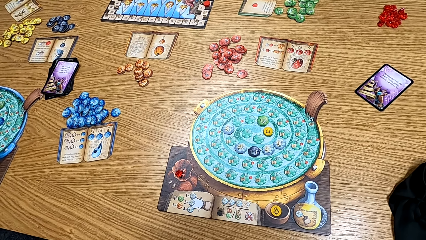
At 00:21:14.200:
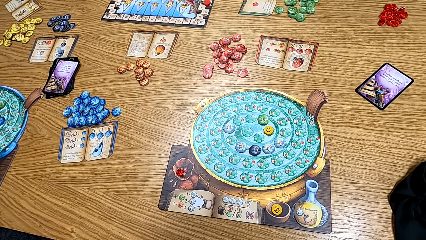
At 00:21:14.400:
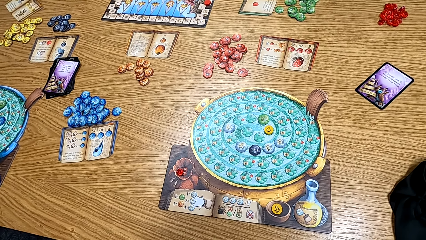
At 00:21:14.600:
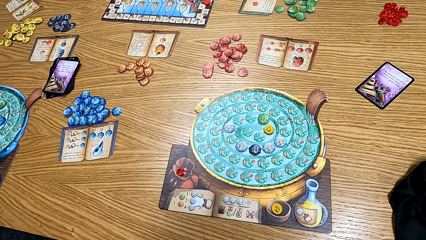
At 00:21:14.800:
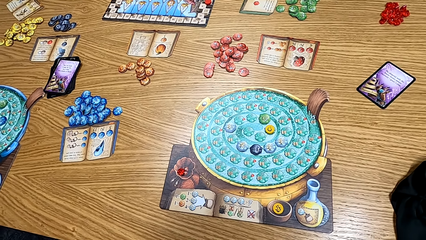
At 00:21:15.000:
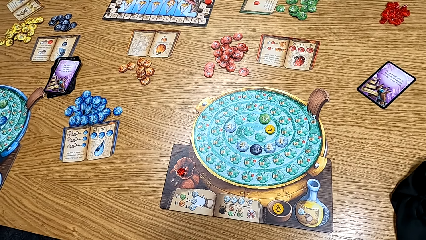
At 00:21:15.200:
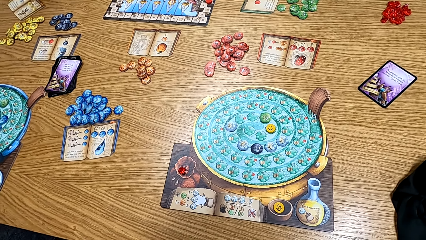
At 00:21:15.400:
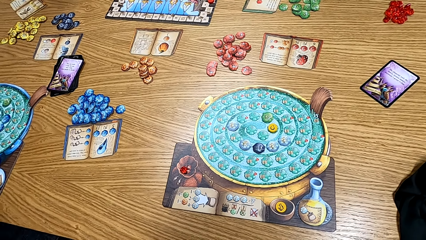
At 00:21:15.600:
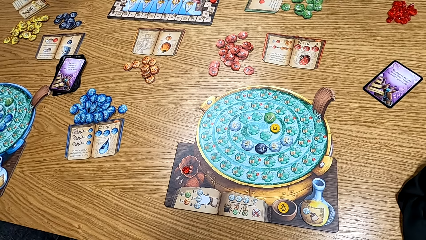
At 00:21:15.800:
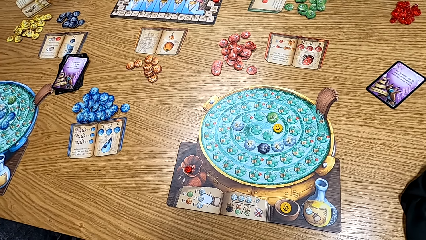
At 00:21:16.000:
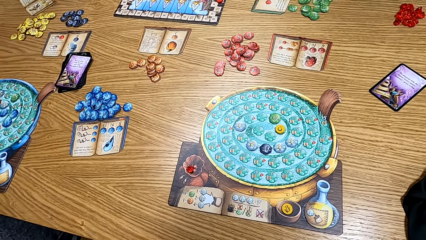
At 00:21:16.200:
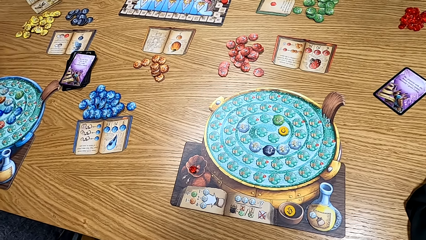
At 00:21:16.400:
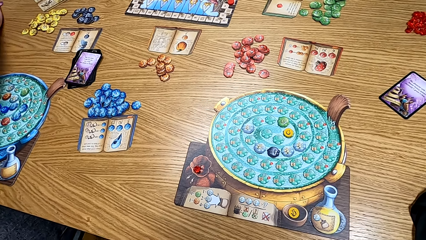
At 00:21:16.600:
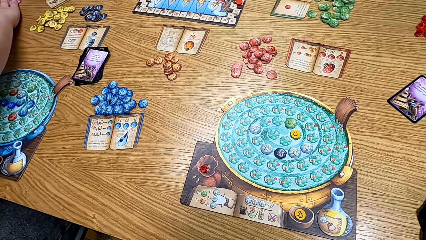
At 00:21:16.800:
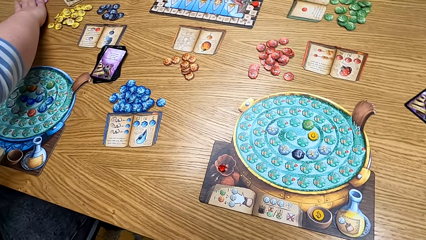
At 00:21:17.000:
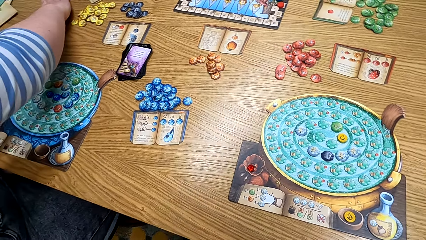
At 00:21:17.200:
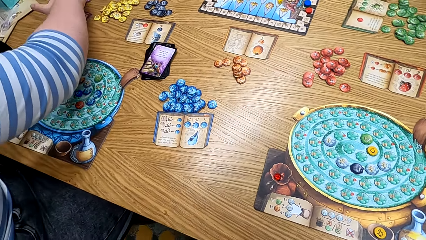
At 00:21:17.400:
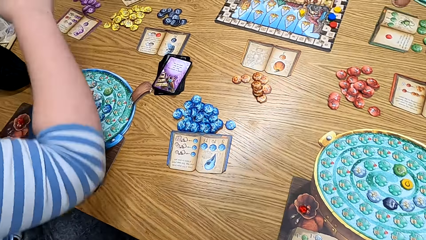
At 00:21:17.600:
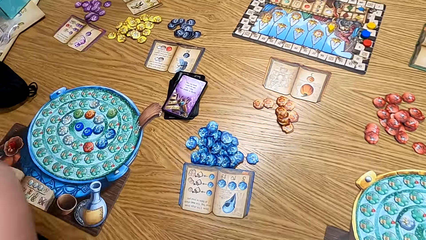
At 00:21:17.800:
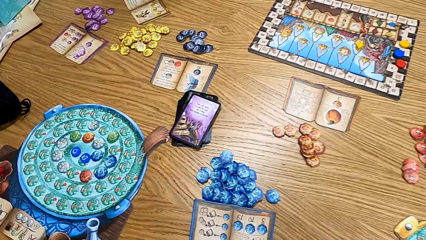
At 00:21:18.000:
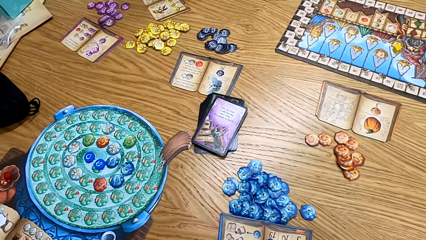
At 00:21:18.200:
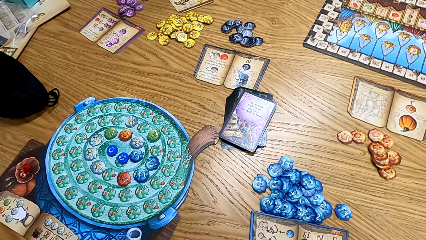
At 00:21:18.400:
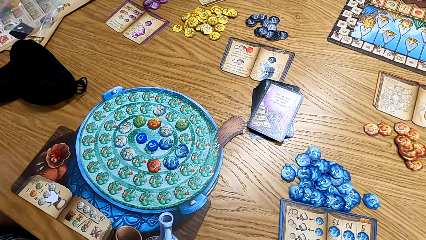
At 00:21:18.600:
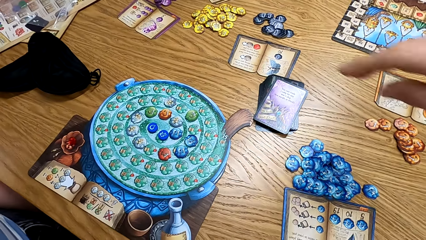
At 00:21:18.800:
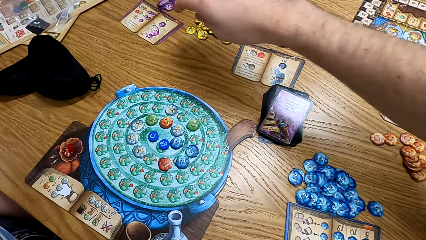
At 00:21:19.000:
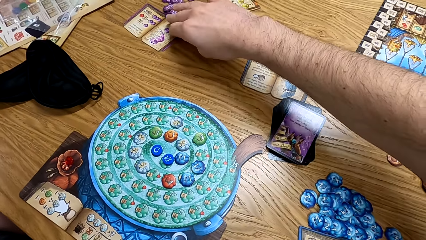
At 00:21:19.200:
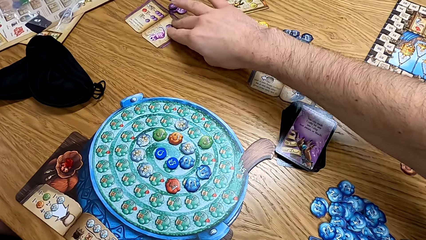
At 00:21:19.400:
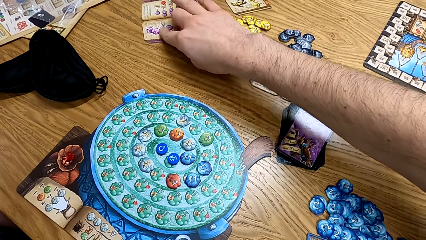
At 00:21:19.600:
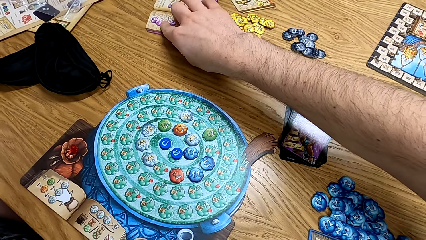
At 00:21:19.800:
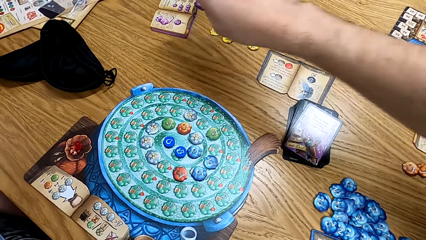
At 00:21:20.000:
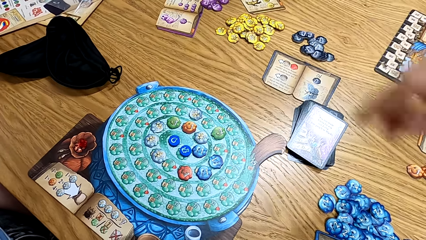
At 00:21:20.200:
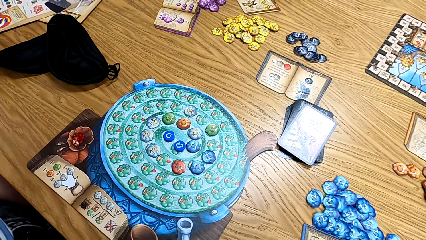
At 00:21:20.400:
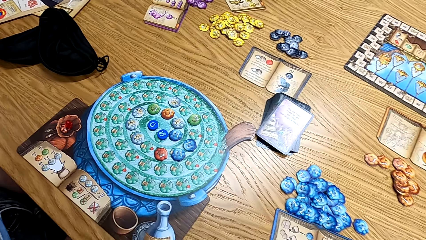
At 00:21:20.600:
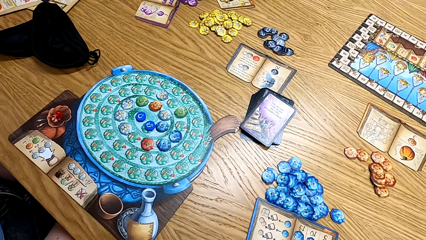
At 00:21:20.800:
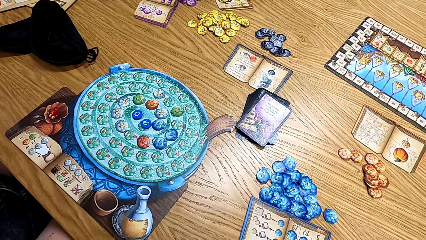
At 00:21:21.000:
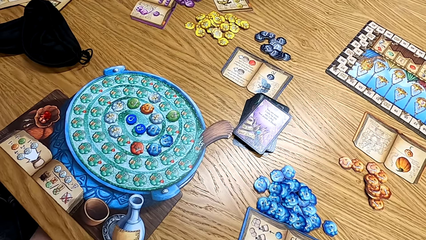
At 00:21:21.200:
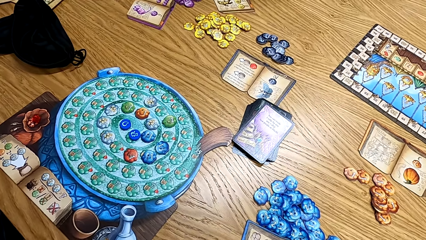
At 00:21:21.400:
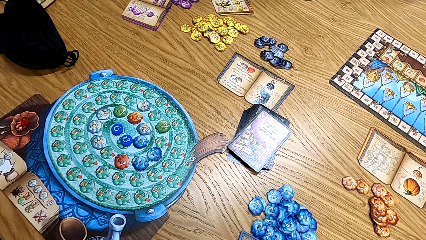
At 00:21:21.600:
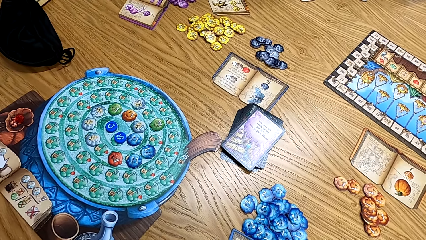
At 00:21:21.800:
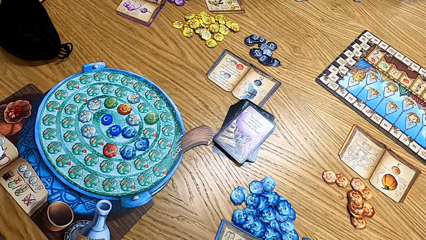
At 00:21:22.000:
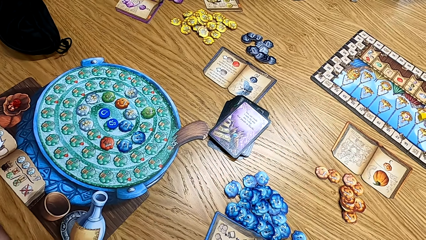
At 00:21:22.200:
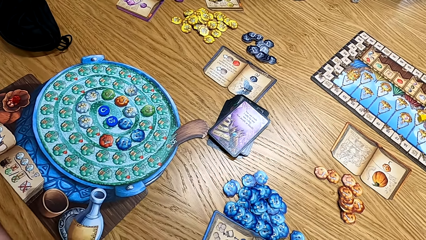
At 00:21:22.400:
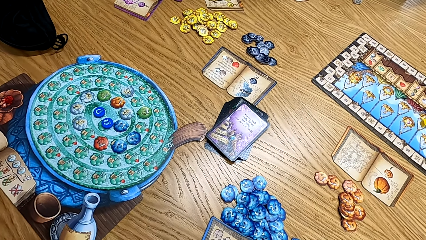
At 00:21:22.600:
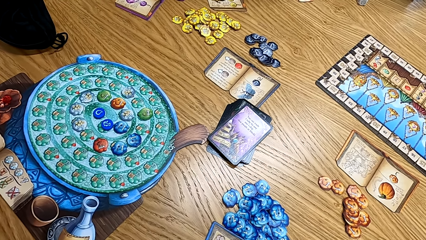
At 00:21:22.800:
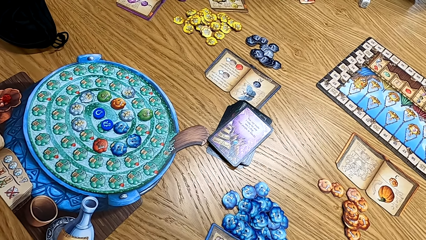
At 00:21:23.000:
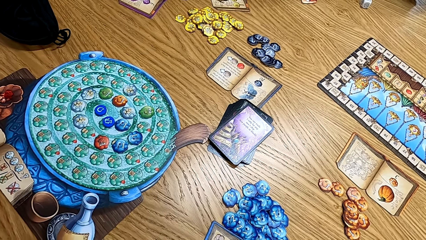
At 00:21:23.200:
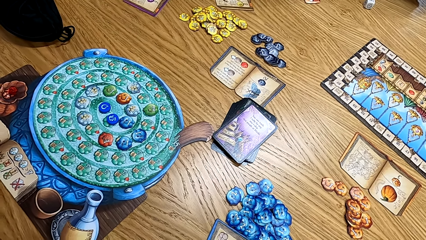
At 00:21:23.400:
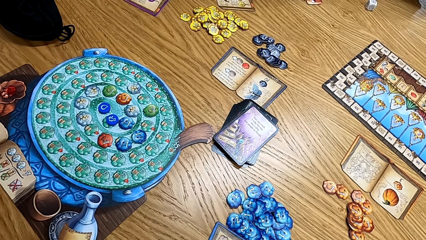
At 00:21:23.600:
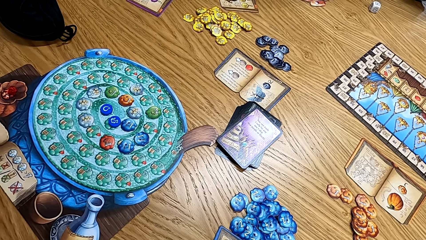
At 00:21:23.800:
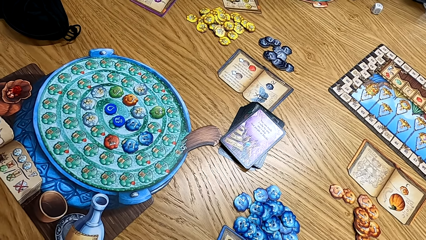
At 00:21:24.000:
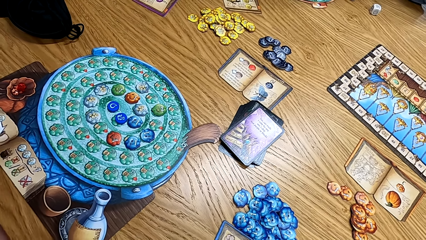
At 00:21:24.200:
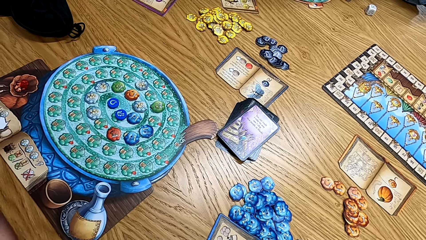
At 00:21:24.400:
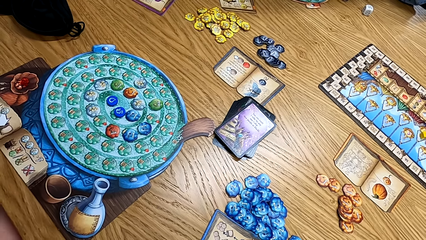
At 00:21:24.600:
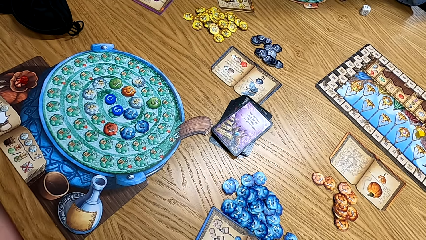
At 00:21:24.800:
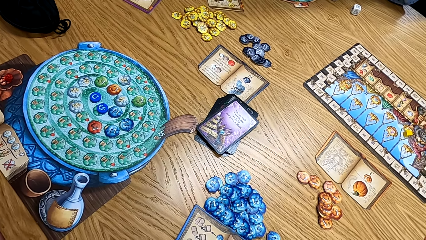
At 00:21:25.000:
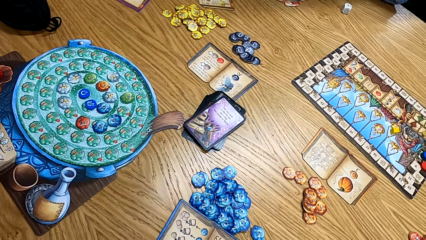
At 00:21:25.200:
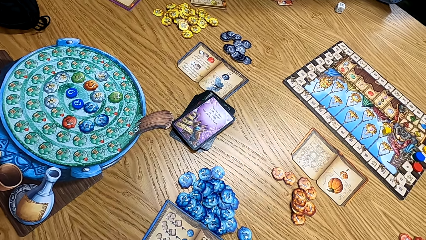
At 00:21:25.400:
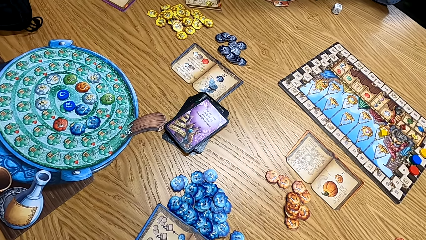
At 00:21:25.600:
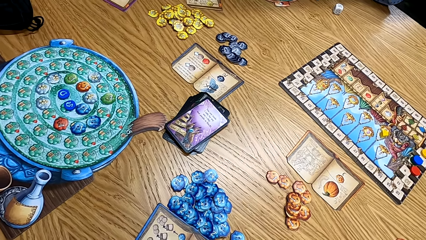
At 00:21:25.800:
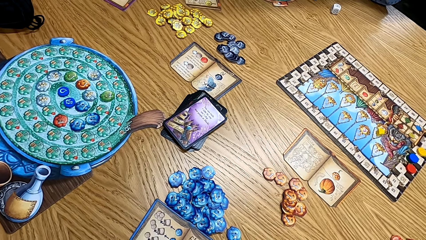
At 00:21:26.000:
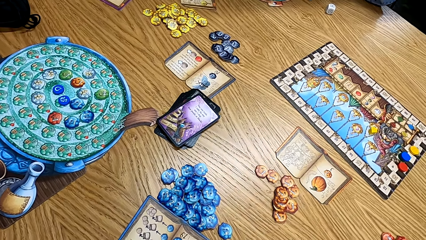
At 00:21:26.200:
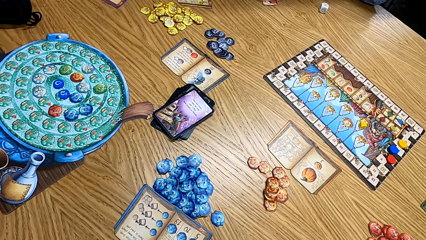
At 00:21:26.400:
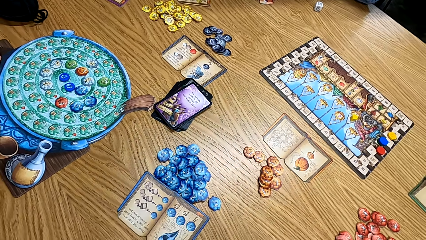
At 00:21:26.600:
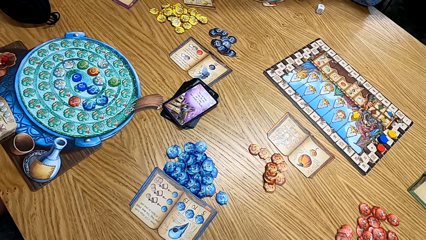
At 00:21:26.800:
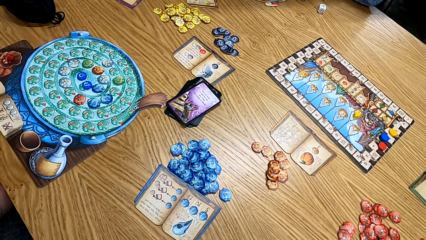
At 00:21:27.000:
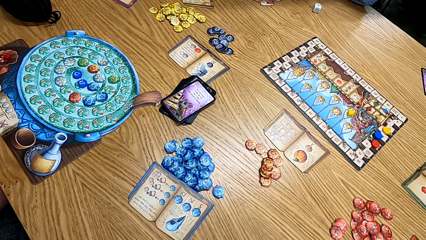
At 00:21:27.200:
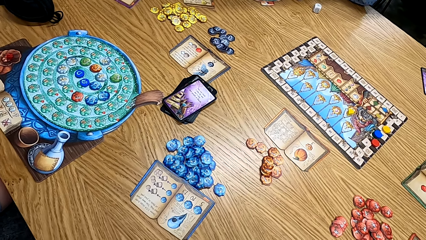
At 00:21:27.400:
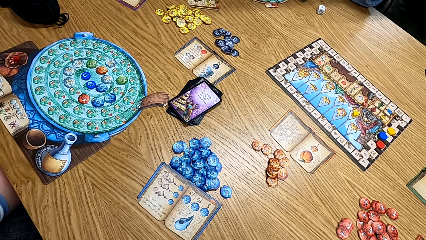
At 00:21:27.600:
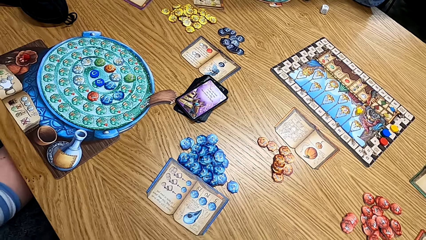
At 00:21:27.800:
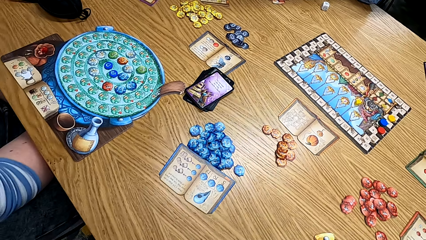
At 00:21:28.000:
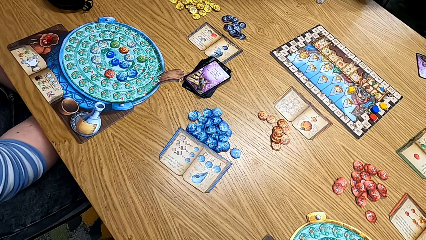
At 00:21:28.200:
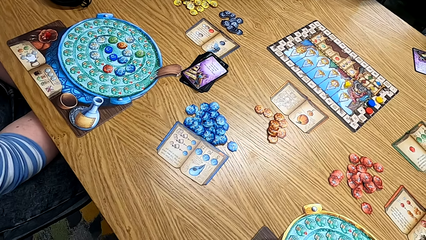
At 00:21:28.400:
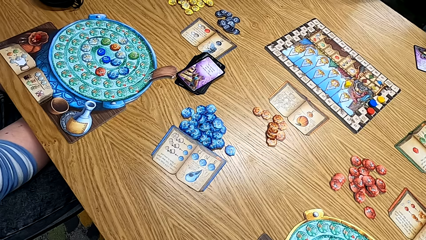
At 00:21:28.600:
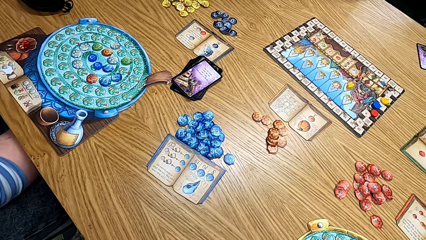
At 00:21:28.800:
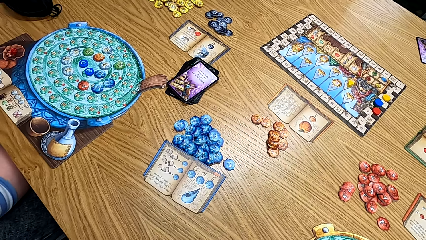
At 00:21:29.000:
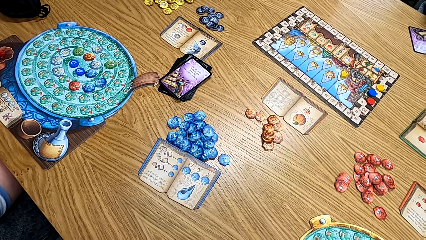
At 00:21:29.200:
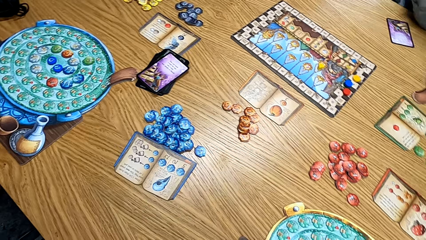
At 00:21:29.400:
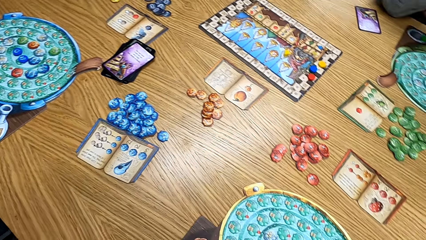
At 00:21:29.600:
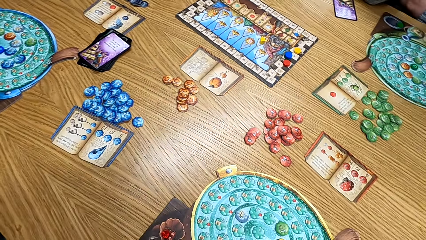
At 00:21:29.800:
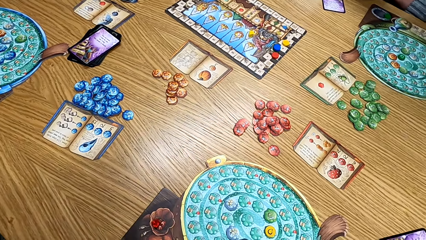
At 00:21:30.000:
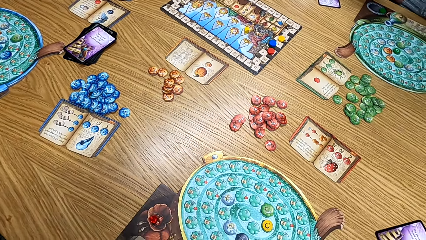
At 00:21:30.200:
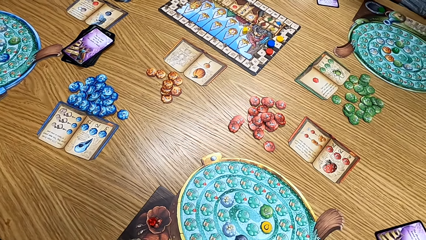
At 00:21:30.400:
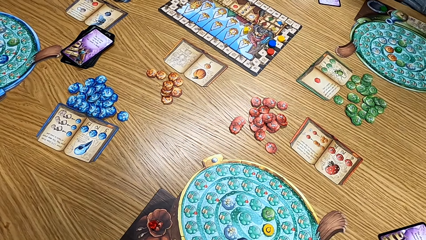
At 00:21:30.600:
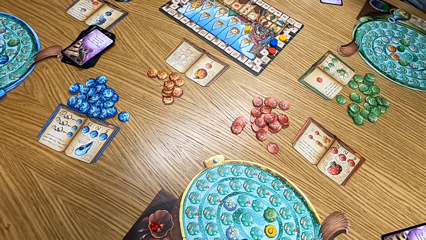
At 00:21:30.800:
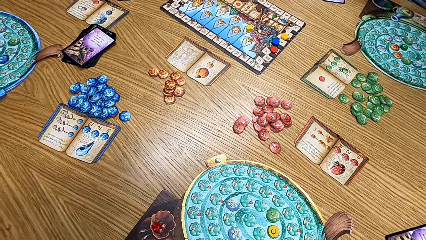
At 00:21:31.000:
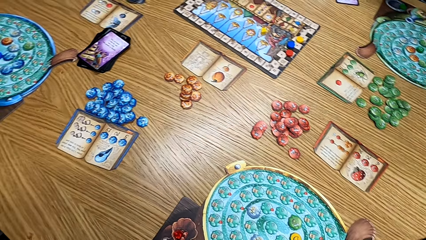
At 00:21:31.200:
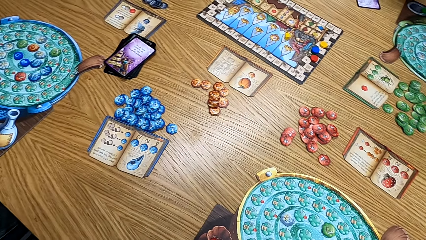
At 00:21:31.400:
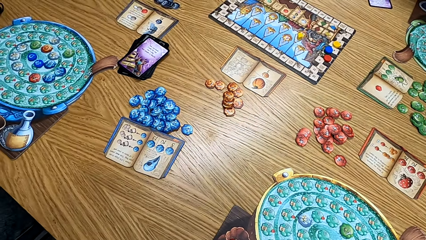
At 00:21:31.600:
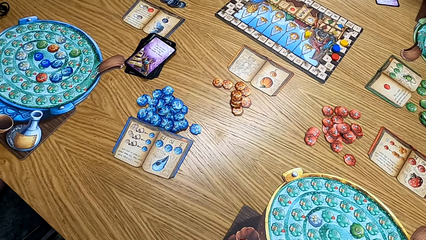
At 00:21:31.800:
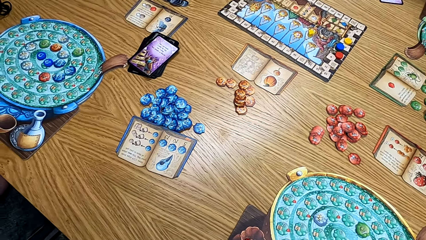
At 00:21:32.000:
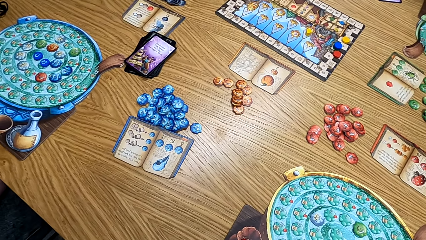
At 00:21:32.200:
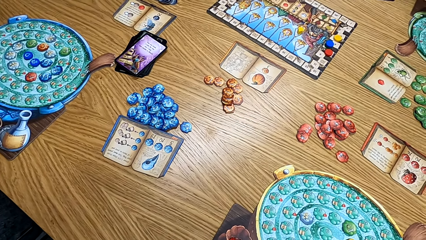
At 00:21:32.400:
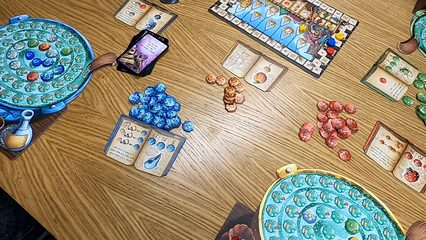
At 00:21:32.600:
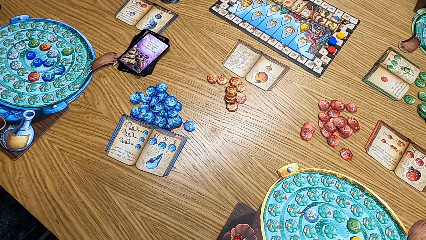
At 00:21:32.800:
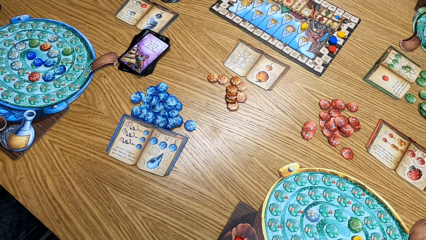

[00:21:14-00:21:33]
A man moves the purple chips. A woman plays the game. The camera wearer turns the purple ingredient book. They move the card on the table. They look at the table. They look at the table. They look at the game on the table.
